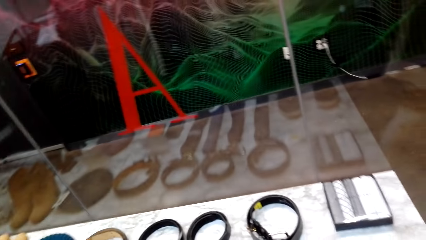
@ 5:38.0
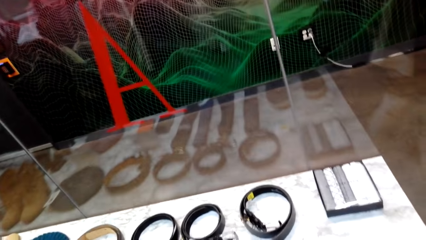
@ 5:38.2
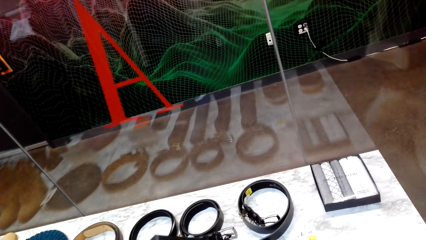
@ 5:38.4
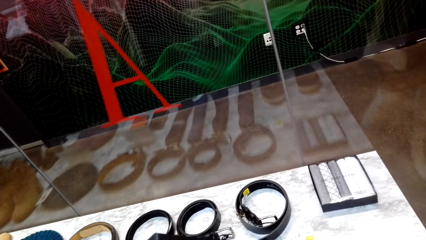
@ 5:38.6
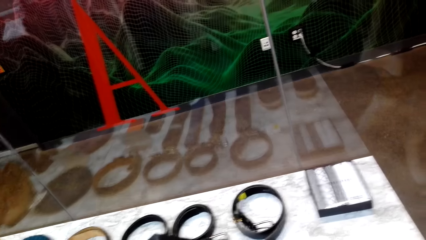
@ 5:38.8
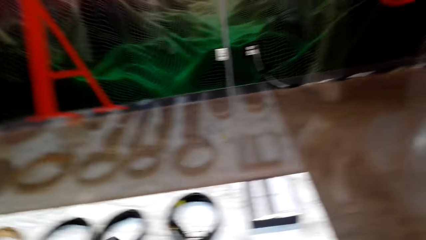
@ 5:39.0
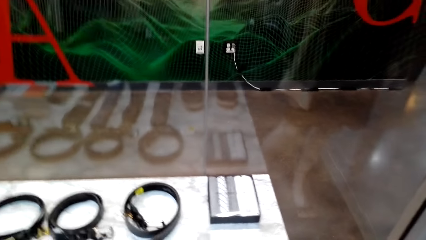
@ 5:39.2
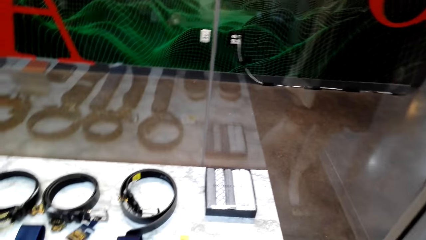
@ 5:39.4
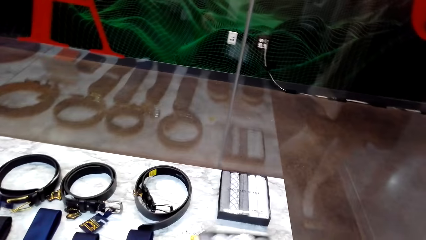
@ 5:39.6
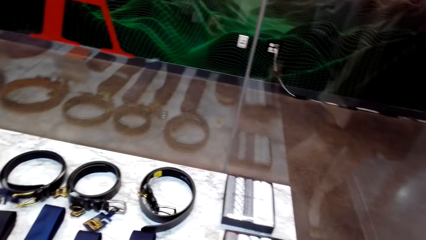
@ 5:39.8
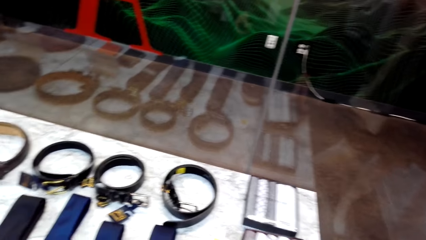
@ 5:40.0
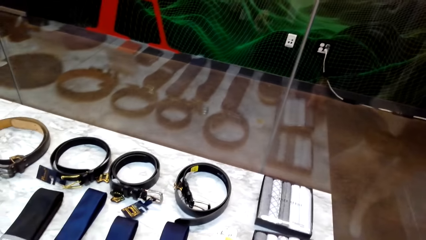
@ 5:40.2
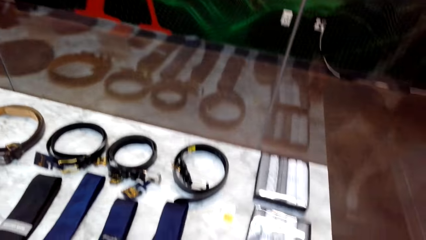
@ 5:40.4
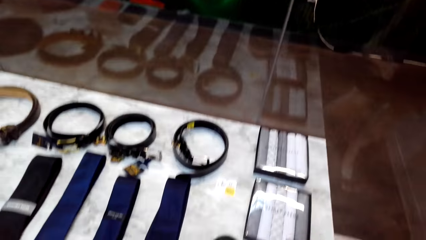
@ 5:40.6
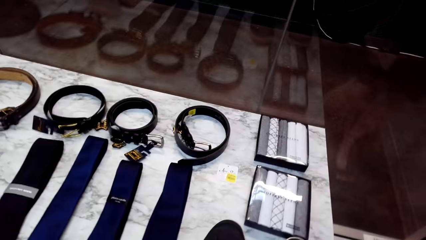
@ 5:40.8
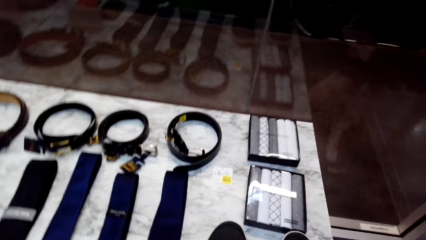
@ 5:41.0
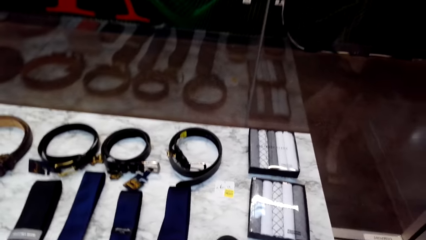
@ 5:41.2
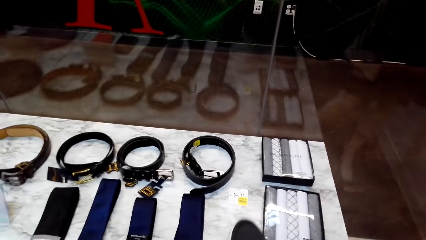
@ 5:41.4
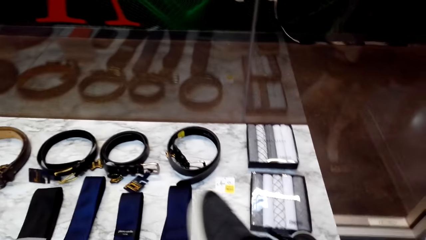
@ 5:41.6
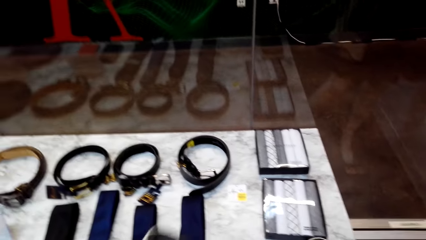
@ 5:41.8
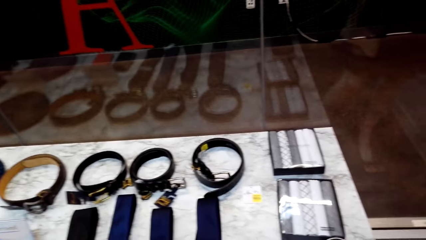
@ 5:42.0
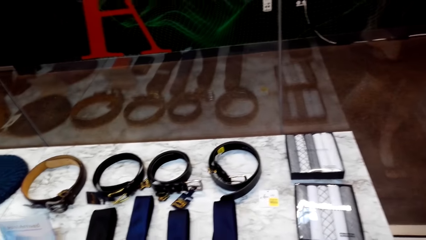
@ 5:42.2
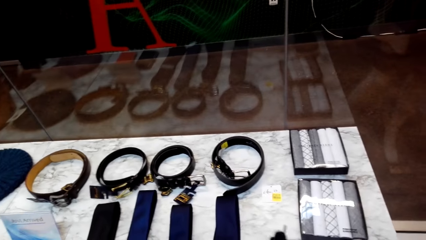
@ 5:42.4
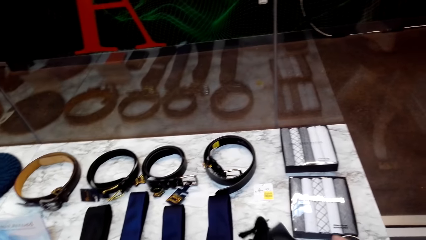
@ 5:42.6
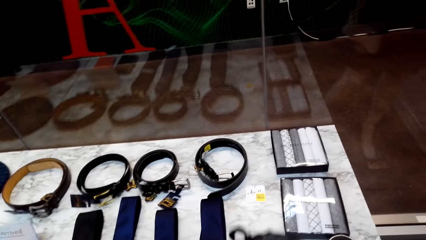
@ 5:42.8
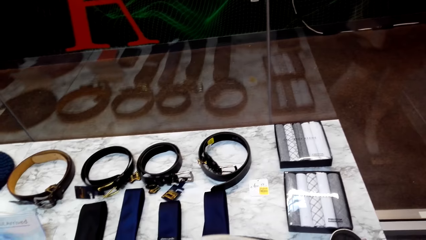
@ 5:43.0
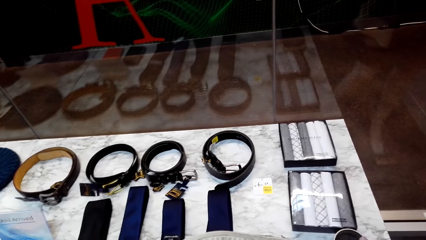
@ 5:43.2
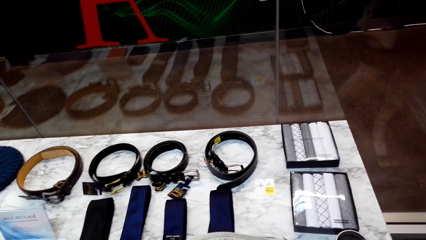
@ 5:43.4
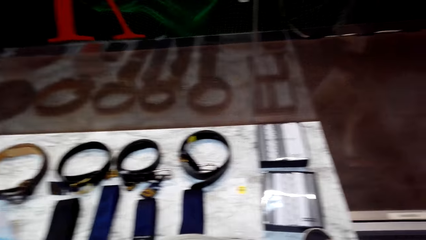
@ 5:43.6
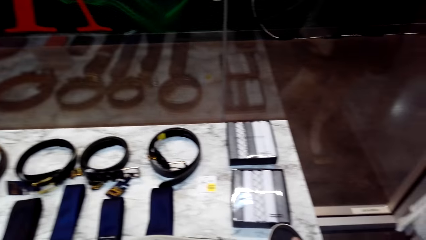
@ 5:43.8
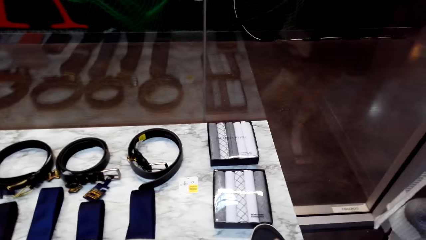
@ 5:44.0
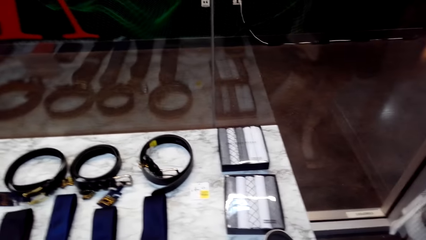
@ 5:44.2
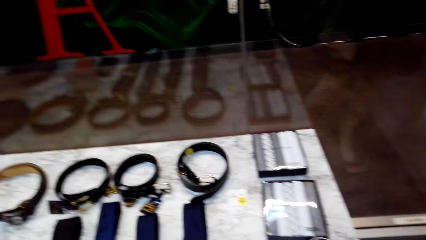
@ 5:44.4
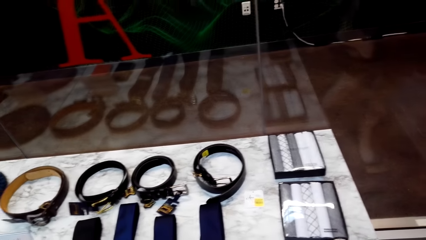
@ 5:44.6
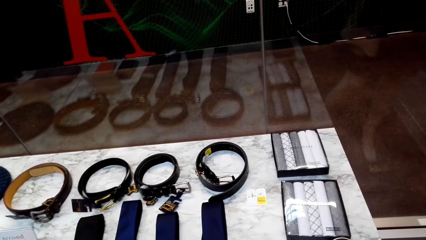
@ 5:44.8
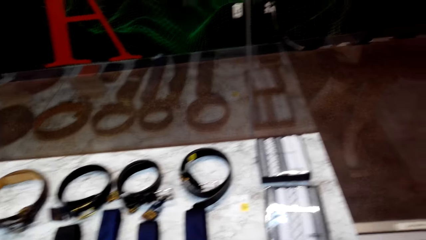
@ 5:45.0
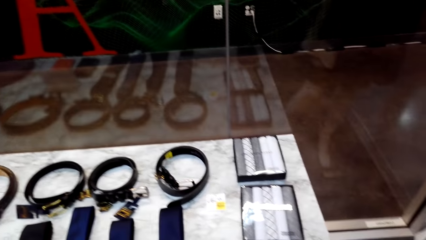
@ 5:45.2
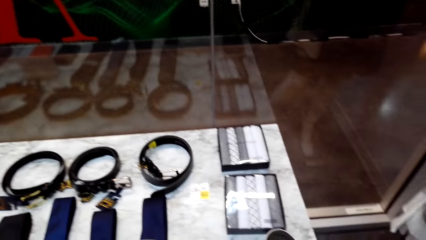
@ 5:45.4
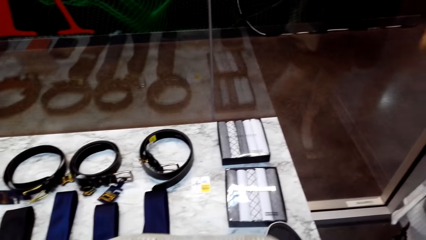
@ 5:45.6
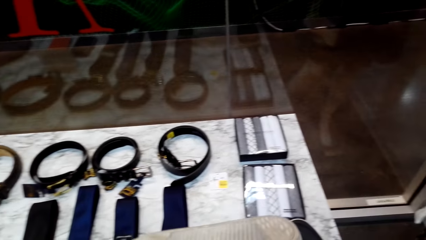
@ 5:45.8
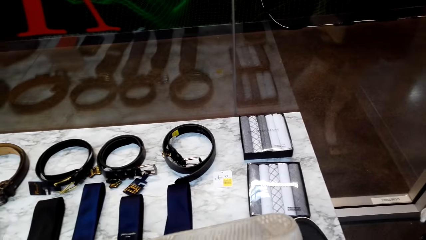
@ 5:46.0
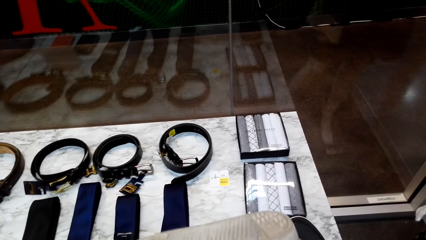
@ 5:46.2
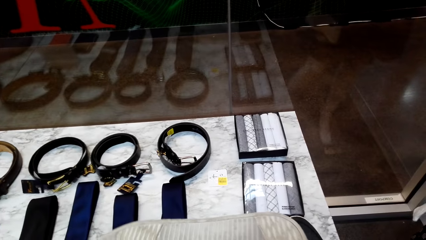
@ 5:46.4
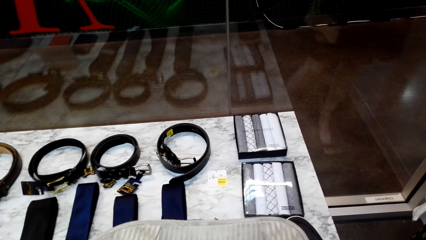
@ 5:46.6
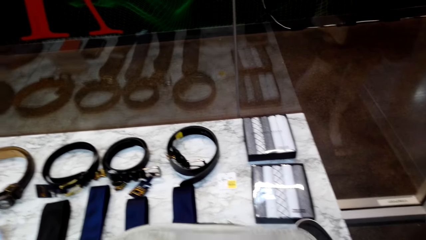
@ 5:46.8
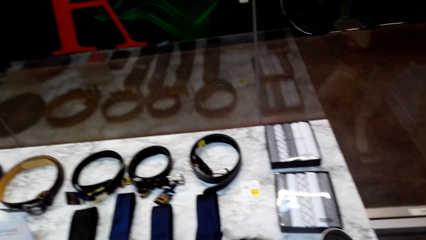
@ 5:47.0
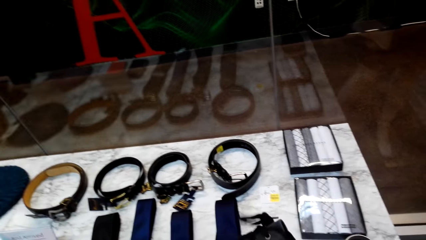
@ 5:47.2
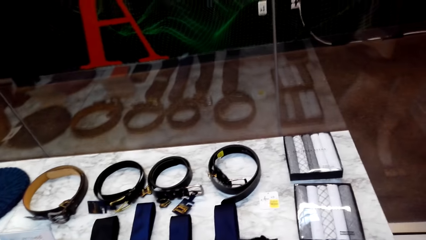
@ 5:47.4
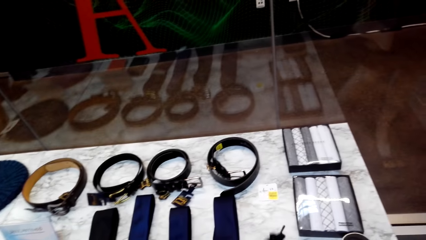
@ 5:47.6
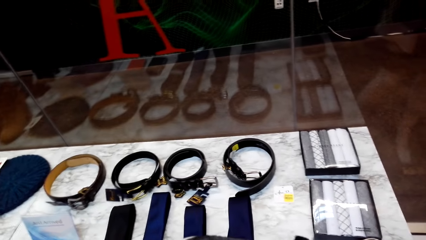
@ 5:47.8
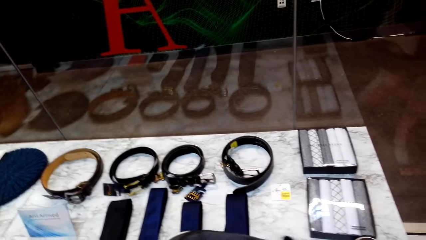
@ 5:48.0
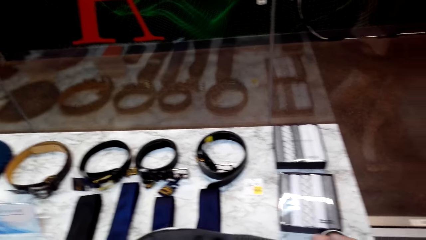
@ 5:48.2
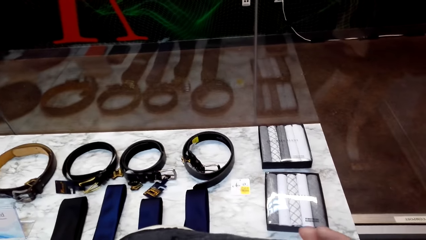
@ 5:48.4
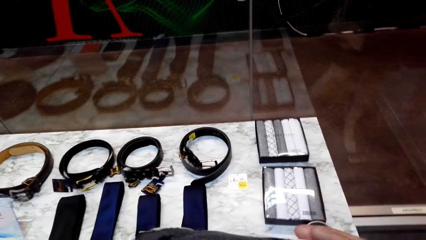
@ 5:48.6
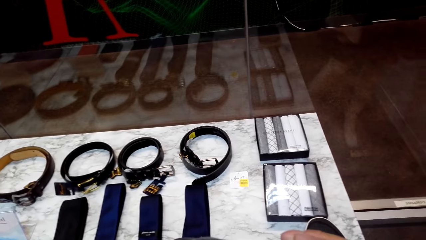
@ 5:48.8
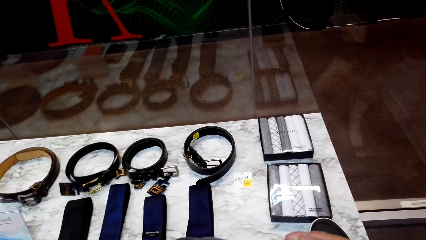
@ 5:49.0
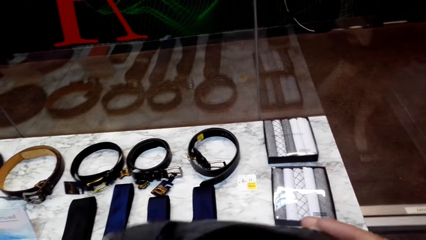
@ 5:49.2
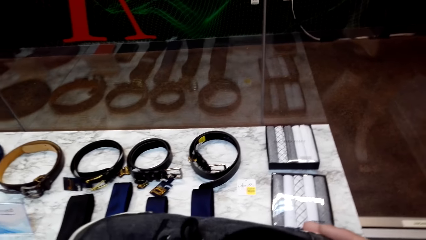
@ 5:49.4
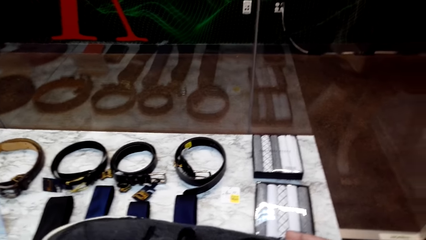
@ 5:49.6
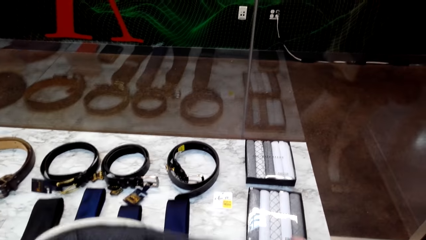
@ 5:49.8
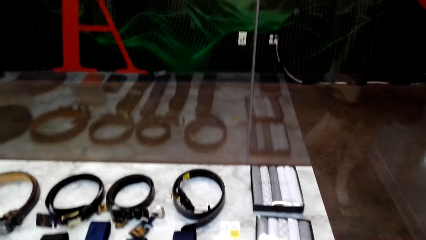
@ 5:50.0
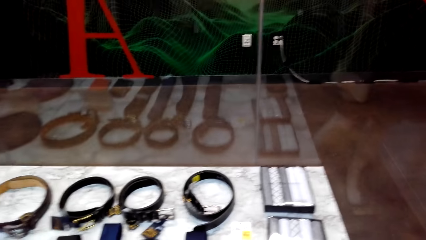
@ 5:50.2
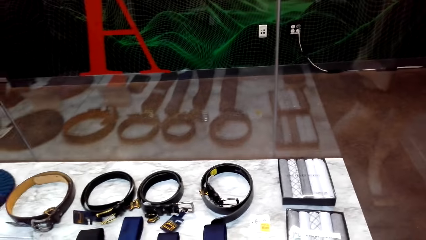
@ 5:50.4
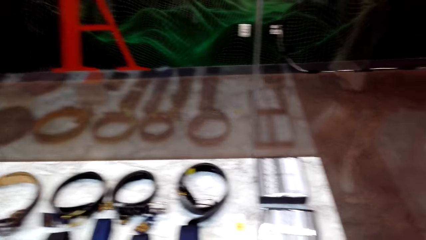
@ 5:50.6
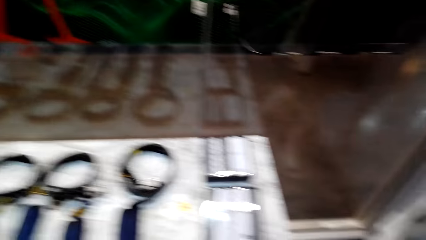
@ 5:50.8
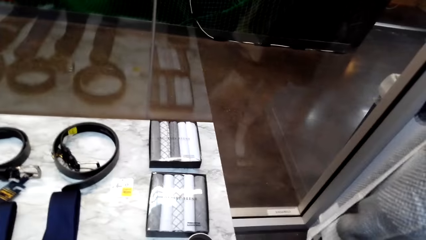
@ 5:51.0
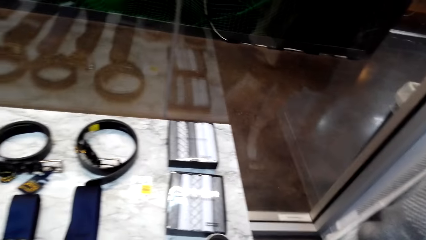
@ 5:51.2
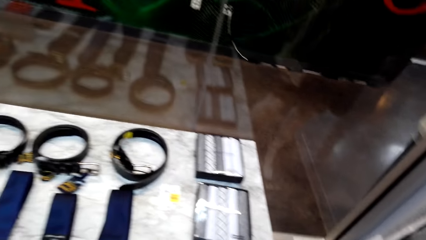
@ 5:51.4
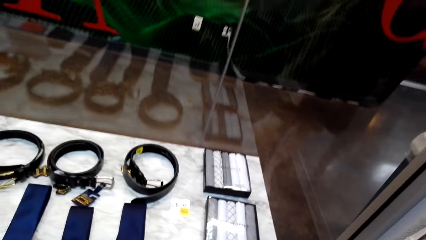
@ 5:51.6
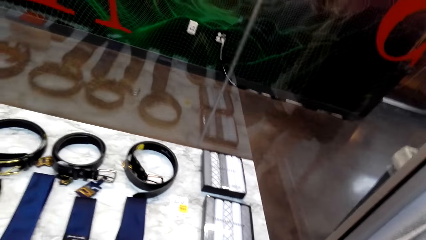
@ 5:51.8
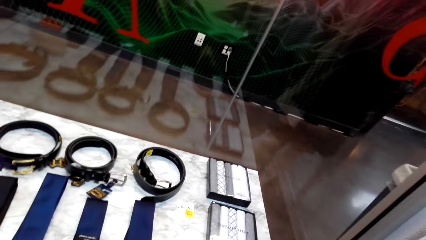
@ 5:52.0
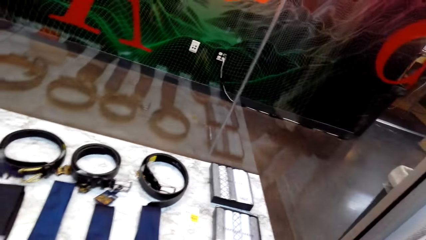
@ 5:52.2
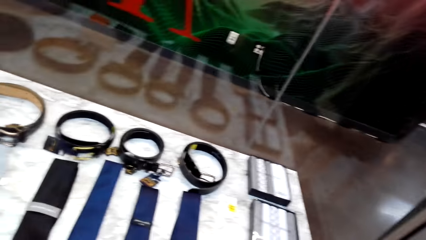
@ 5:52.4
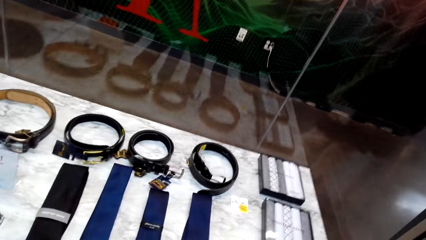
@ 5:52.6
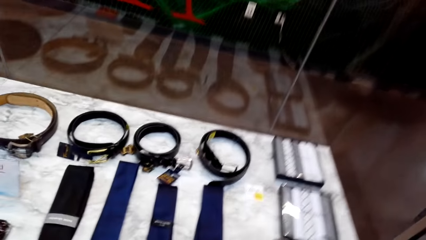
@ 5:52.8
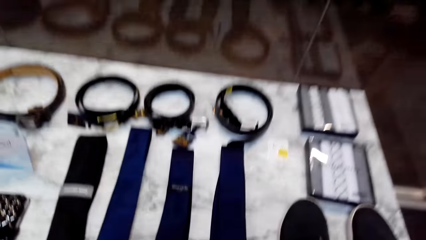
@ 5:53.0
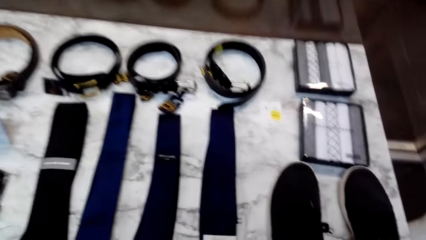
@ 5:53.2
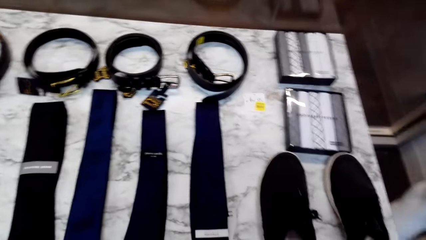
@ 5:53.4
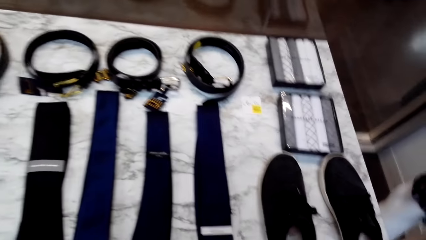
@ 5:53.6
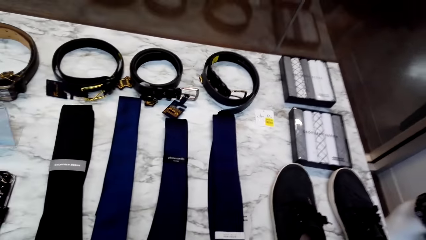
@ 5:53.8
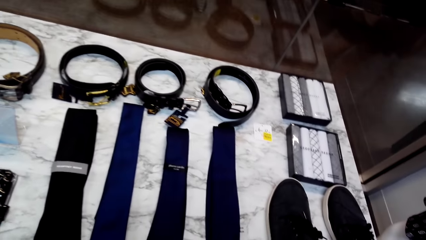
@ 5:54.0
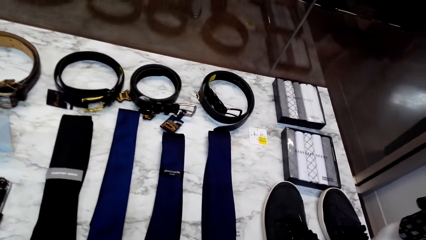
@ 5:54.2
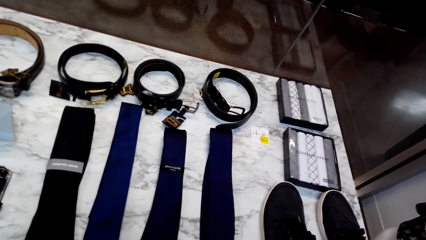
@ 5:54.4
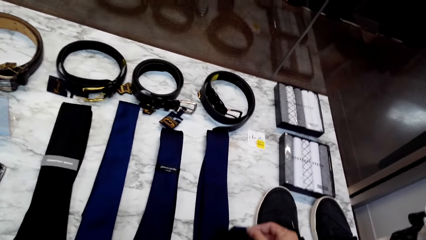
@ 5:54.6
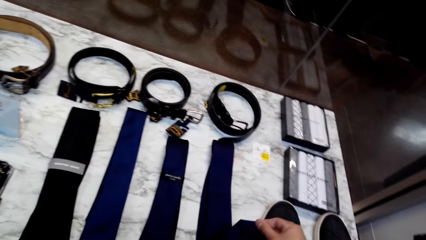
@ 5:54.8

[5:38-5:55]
The camera wearer puts down the tie pack. They pick up the tie box on the table. They lift the tie on the table. They pick up a shoe on the table. They put down the shoe.
